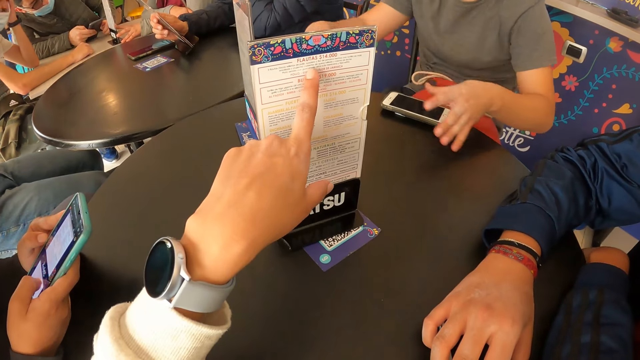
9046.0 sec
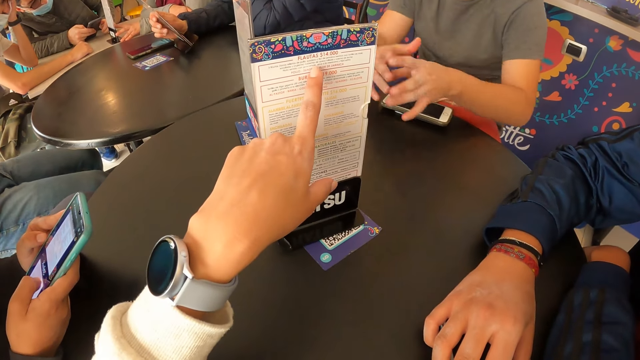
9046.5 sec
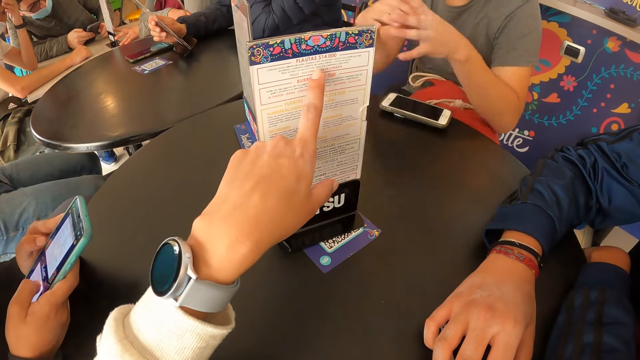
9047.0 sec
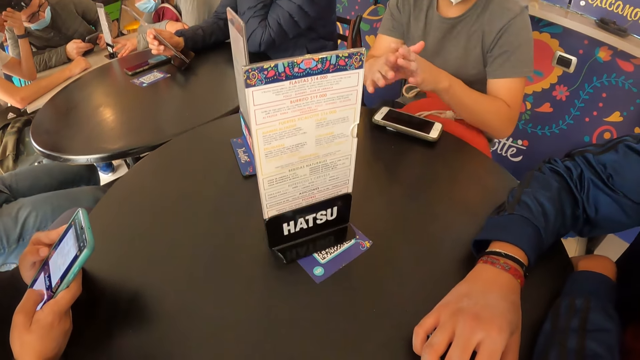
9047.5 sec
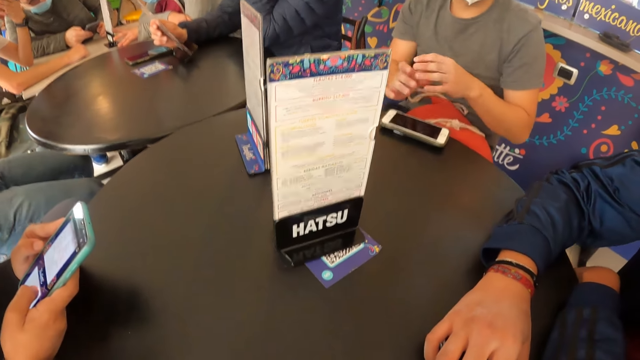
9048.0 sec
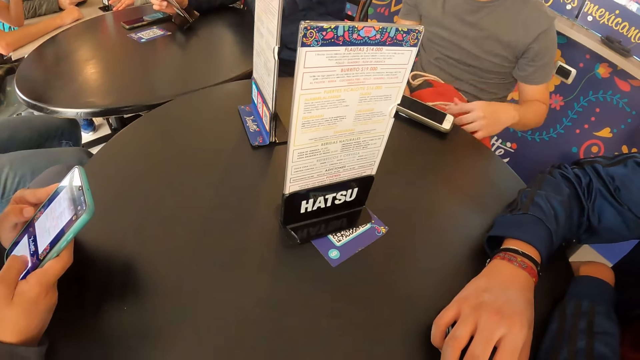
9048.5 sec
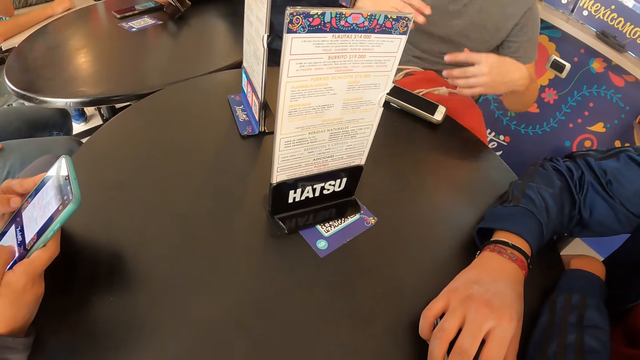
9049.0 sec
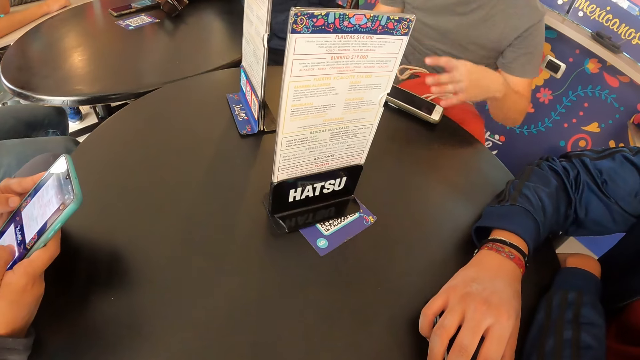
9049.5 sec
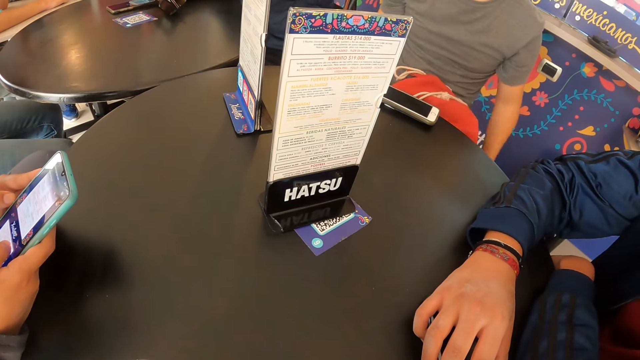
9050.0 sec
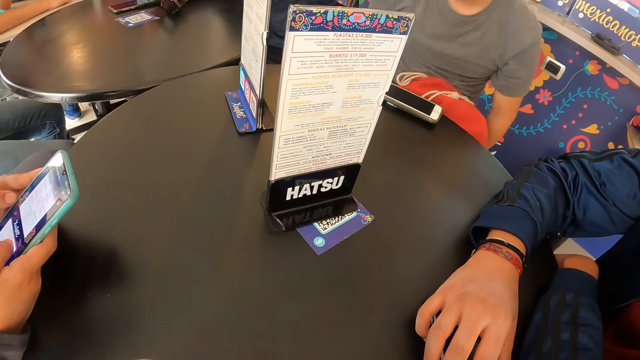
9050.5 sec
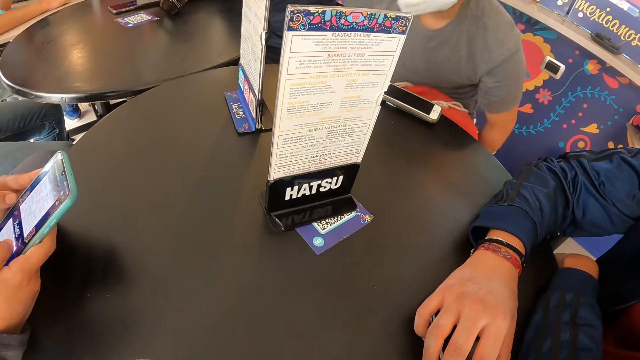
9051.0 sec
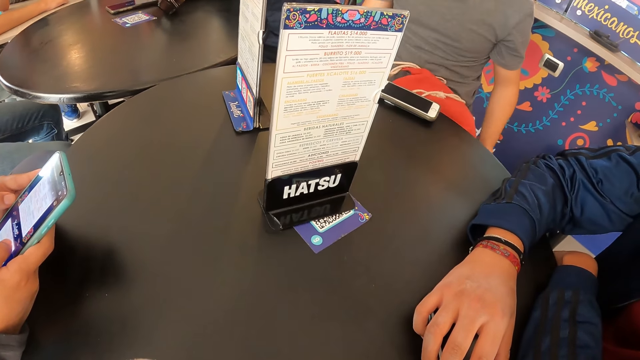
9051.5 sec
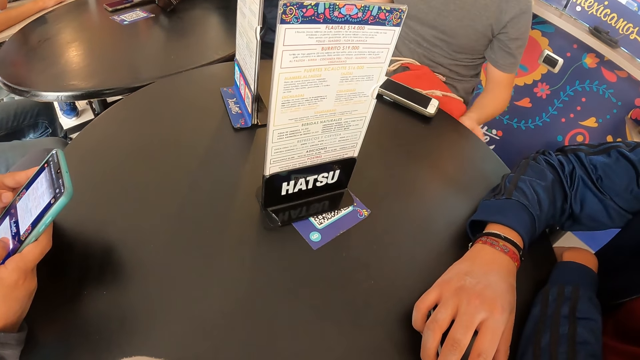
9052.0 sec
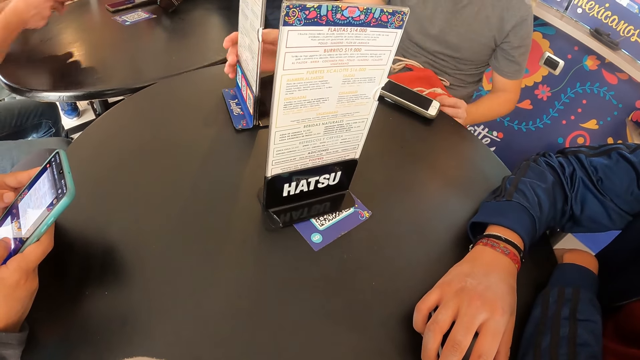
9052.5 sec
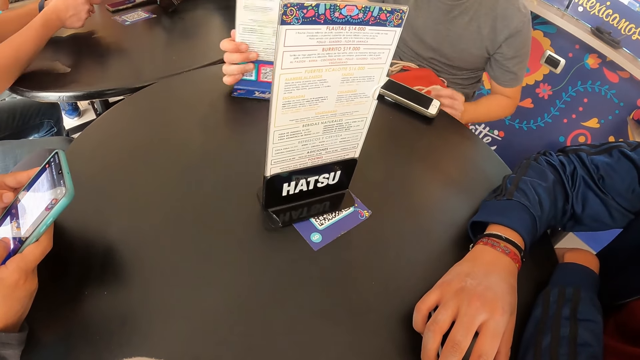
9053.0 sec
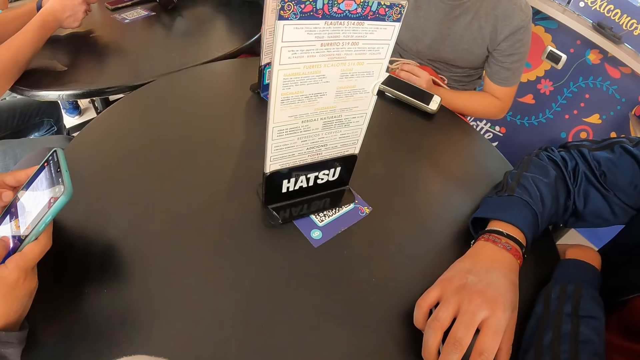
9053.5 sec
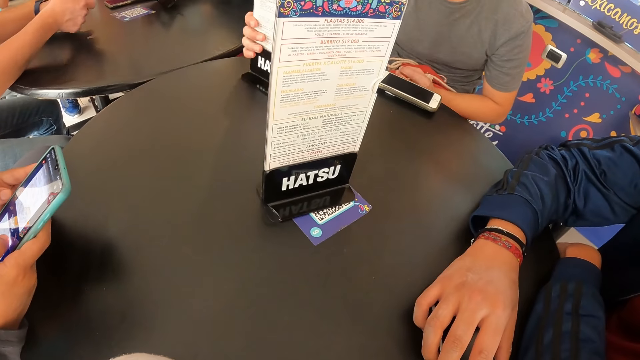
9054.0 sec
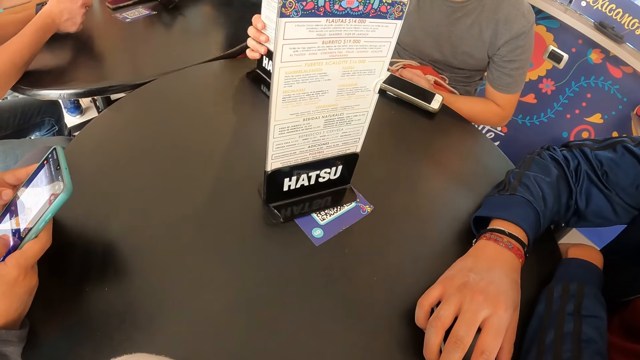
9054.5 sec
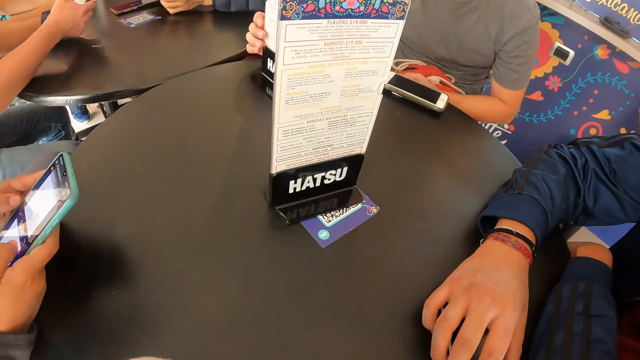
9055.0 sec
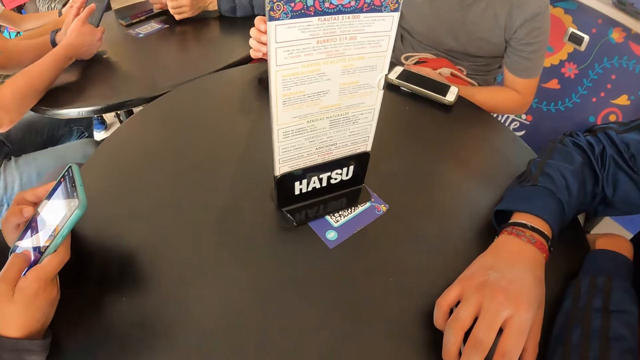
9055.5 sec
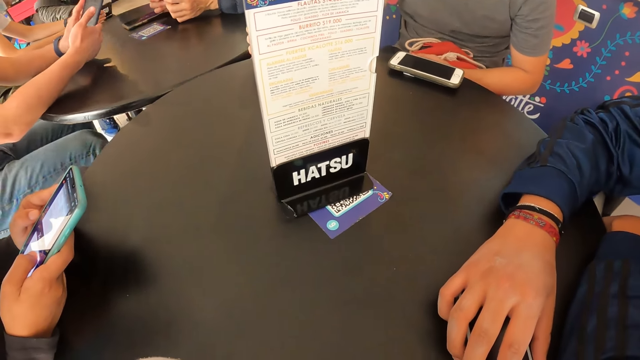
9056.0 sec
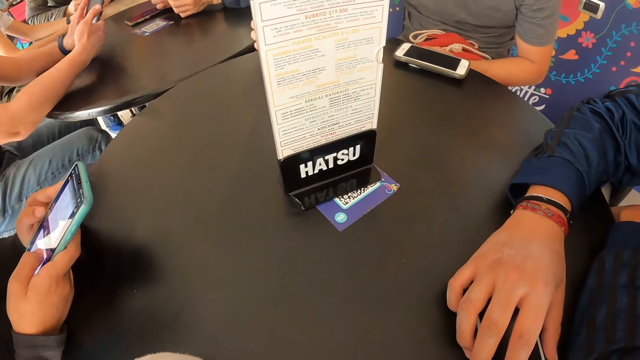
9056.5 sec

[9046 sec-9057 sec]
A man lifts up the hands. The man pulls the chair. Another man interacts with the menu on the table with his right hand. A woman scrolls the phone.

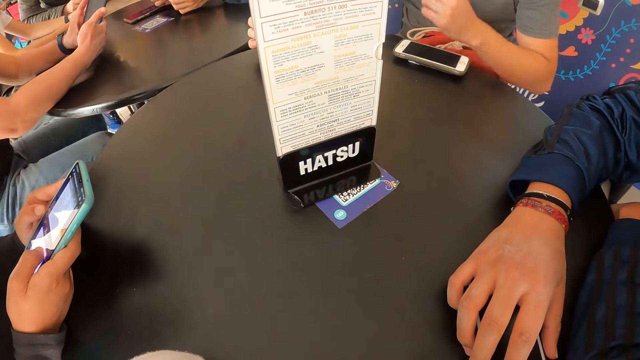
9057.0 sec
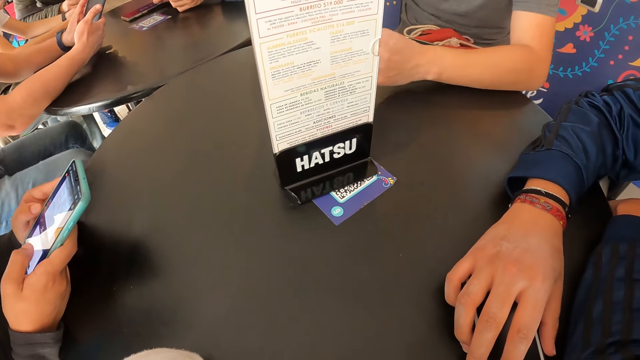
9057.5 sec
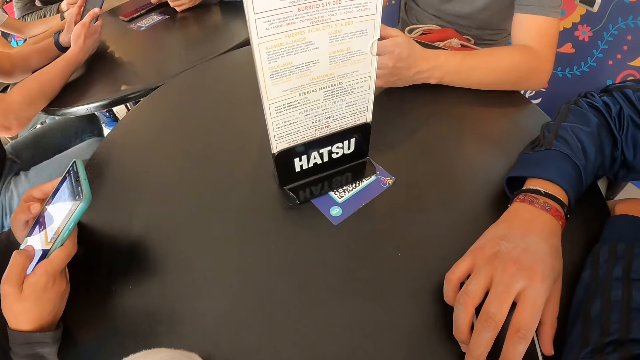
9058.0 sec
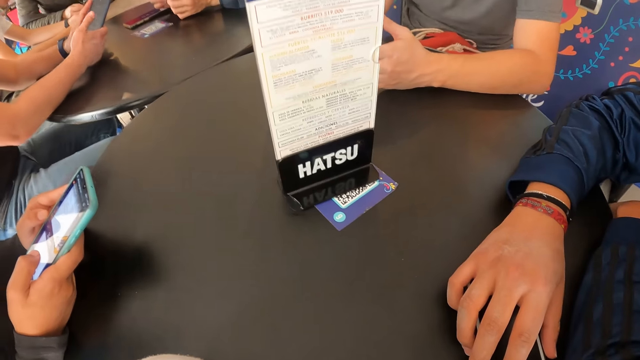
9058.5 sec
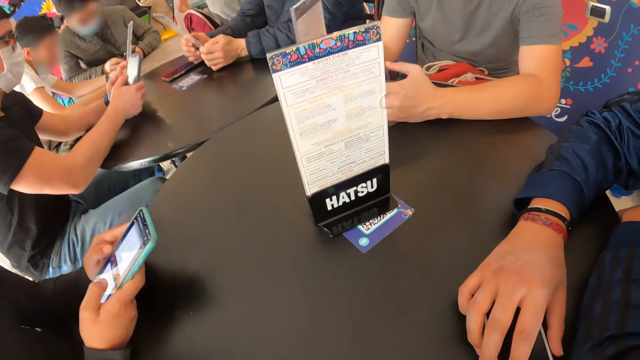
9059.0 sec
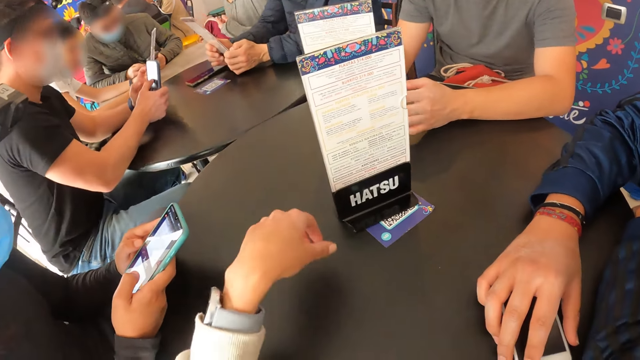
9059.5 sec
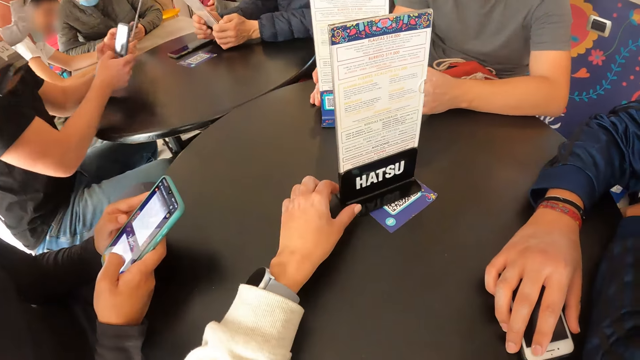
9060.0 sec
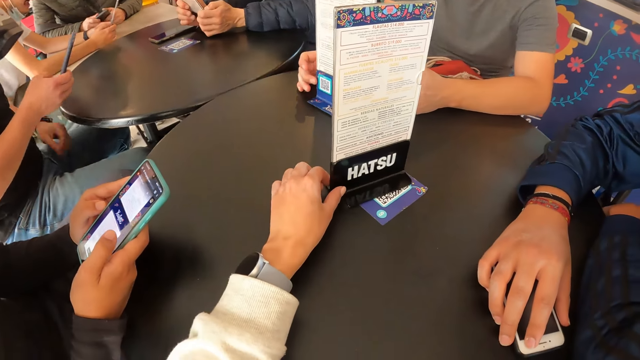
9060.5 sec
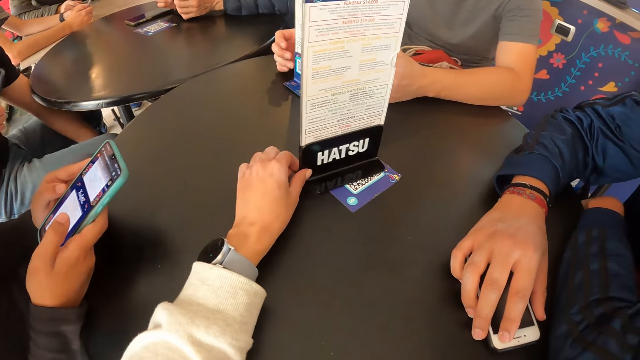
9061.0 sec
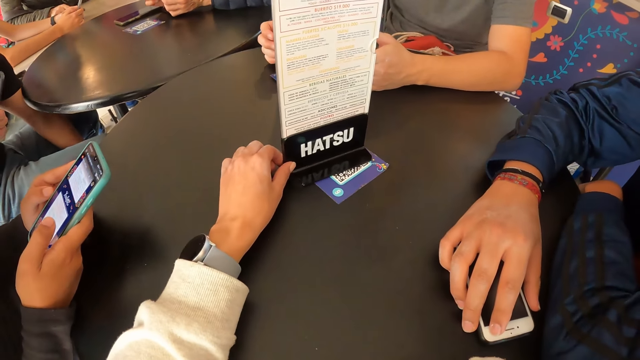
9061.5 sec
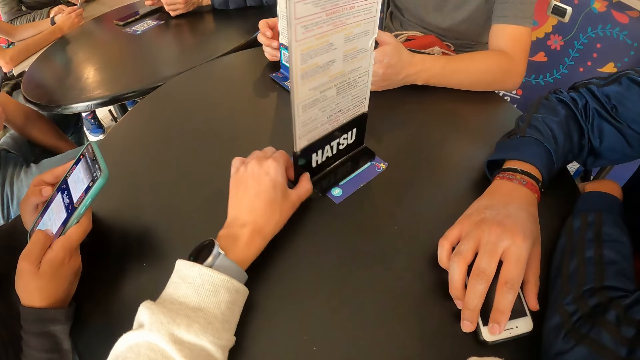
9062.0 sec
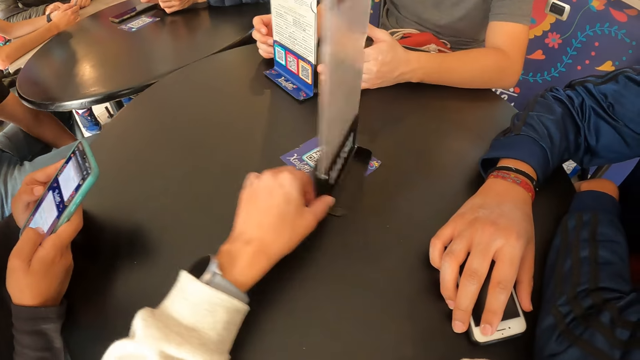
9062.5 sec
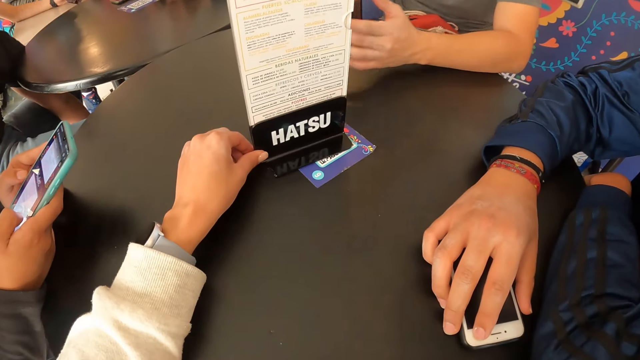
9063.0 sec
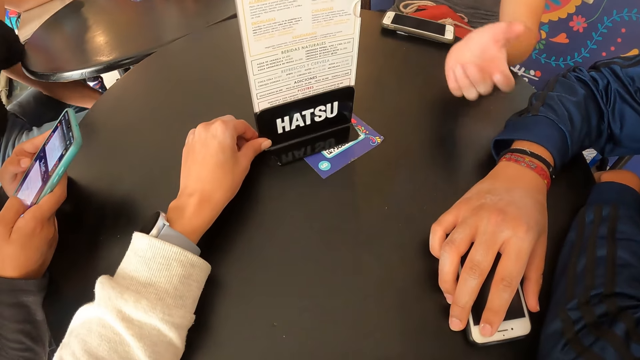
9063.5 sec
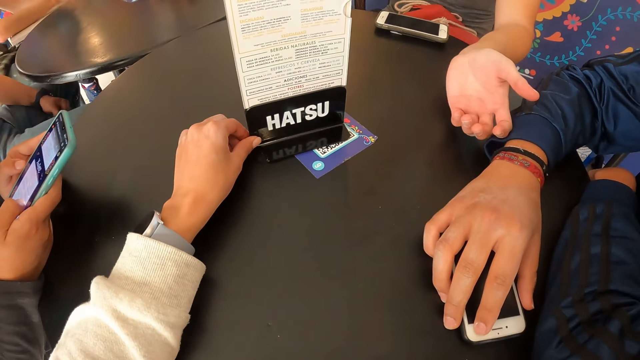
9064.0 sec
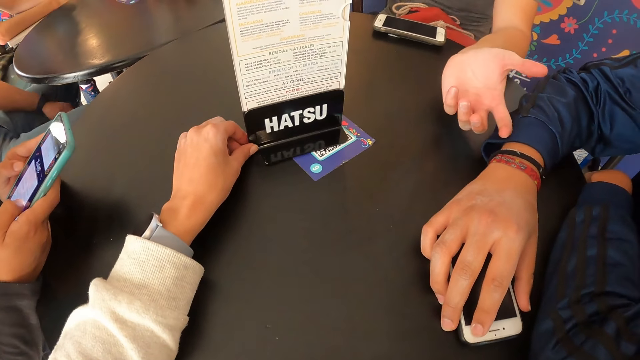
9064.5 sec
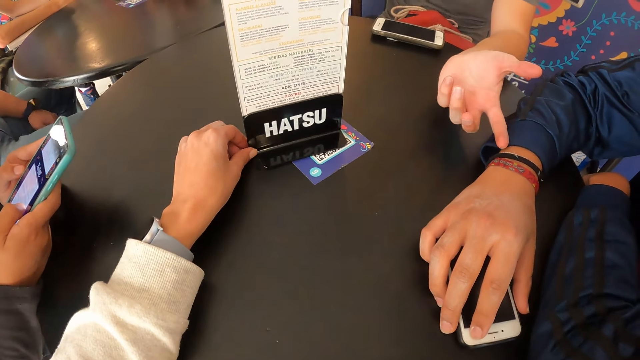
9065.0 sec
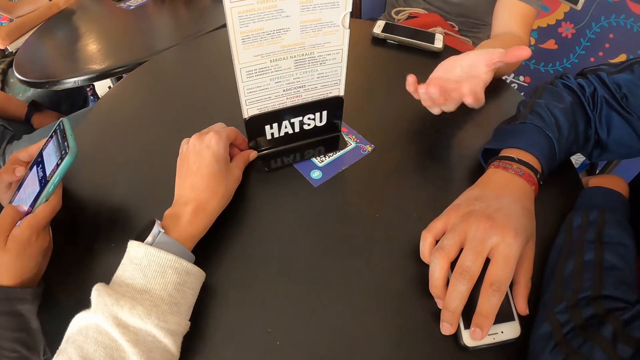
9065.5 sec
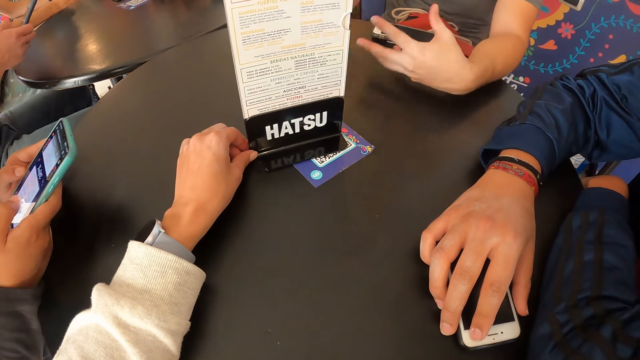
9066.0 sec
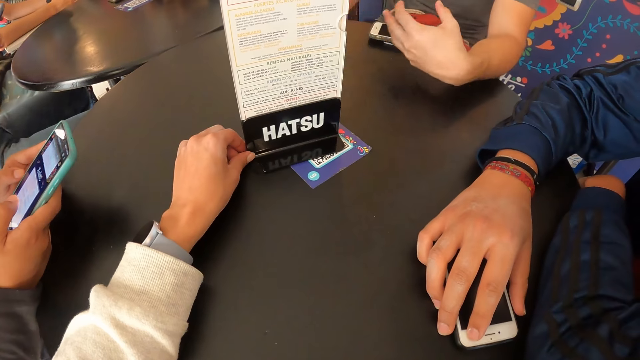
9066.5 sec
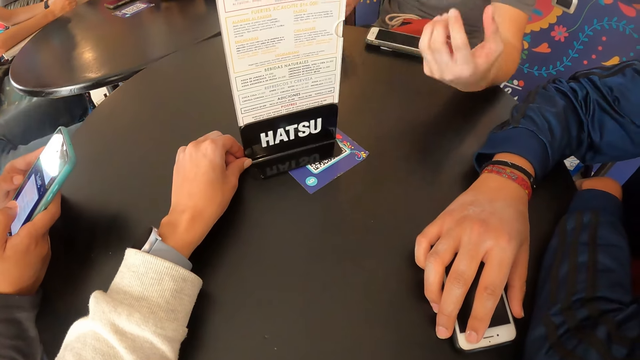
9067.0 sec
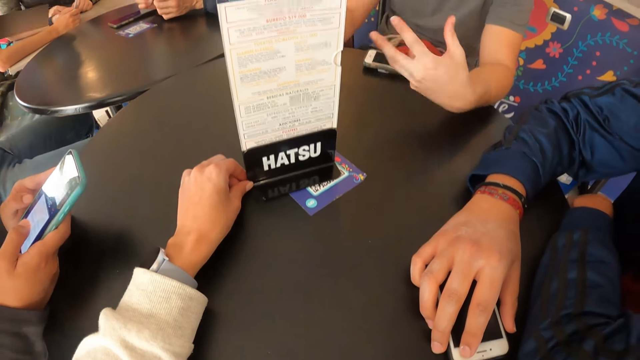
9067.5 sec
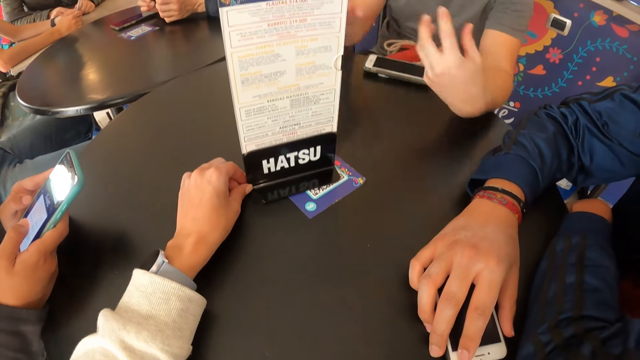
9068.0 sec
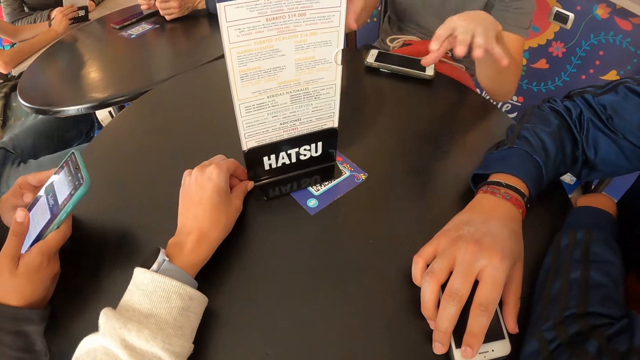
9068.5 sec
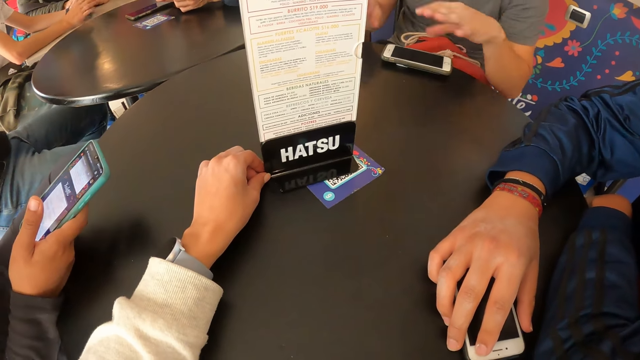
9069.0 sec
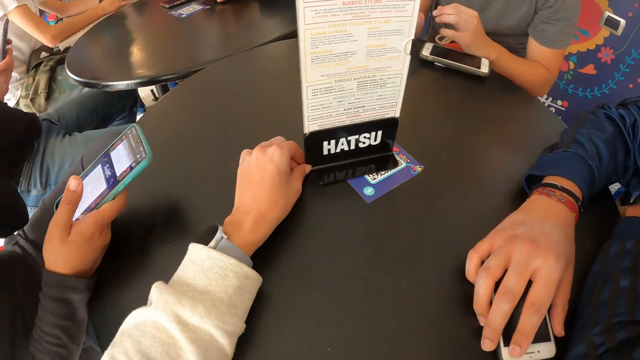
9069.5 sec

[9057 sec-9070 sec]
The camera wearer interacts with the menu on the table with her left hand. She turns the menu. A man lifts up the hands. The man motions with both hands. The man moves the hands.
